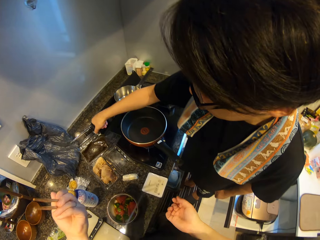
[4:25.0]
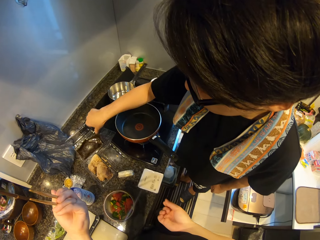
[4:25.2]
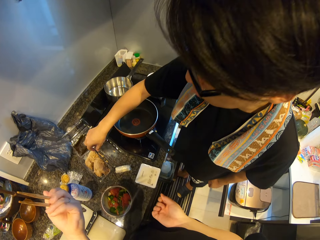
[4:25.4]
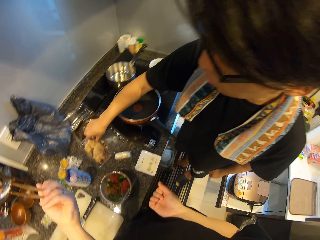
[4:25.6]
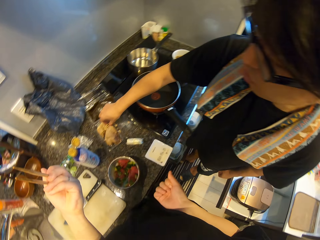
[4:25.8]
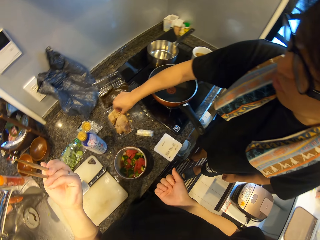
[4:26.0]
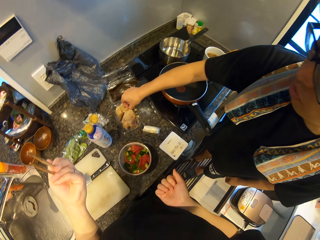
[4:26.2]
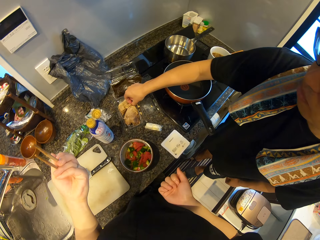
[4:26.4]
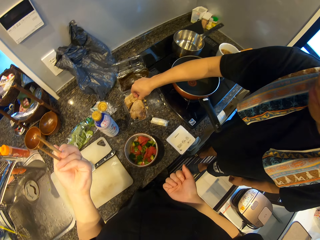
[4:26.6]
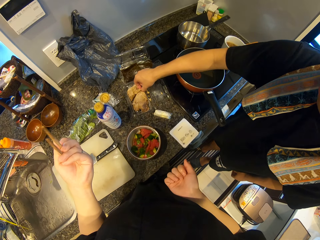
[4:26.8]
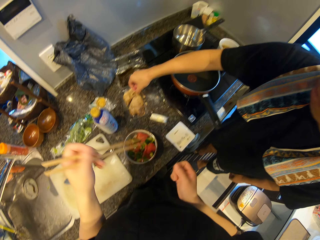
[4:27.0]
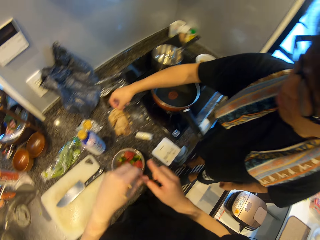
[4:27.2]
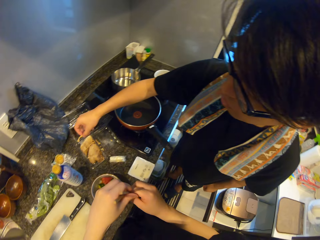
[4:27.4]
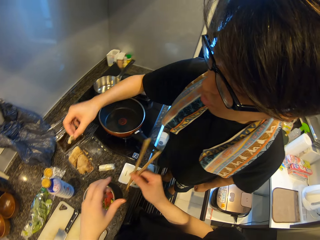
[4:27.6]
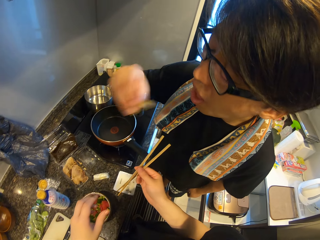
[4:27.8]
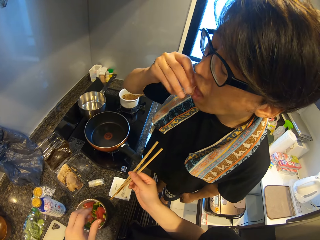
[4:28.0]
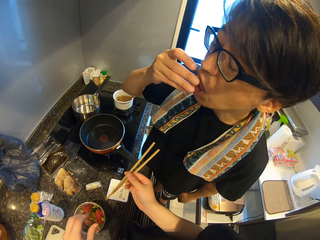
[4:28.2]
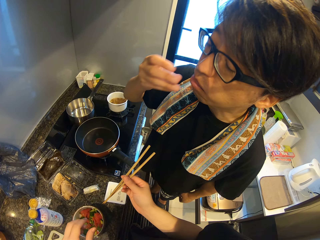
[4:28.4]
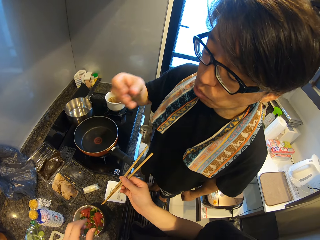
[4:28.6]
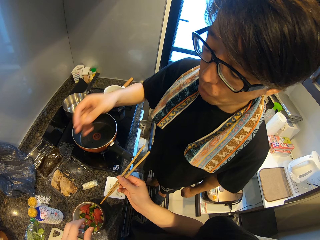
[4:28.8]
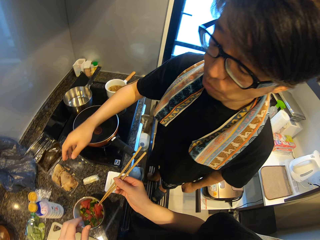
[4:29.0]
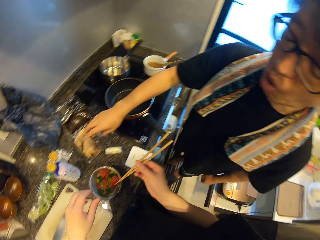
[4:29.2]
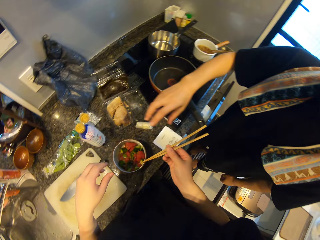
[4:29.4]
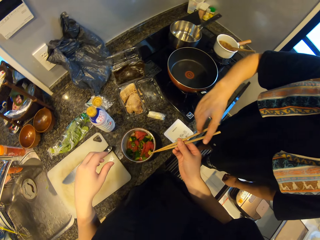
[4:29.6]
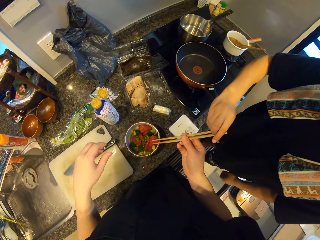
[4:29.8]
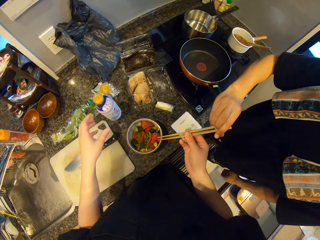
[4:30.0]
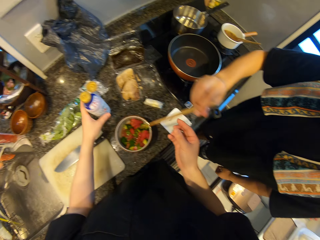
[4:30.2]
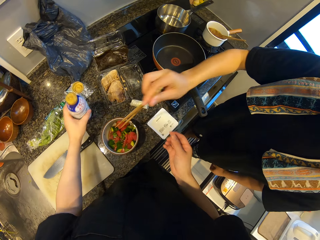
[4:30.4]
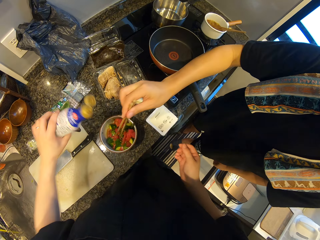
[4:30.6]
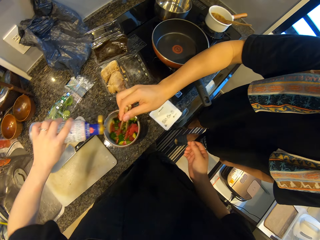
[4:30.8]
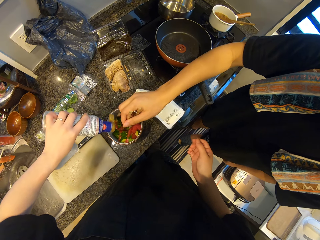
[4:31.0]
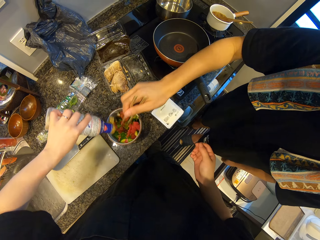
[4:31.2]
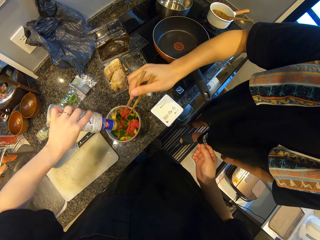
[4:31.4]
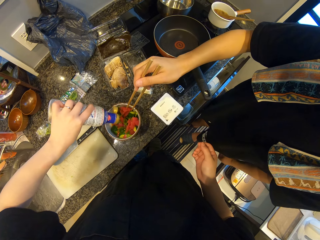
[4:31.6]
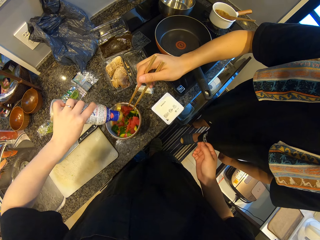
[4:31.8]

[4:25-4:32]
A man cuts a piece of bread from another pack. The camera wearer passes the chopsticks to his right hand. The man puts the piece of bread in his mouth and eats the food. The camera wearer gives the man the chopsticks. He picks the bottle of sauce from the counter with his left hand. The man stirs the contents of the other bowl with the chopsticks. The camera wearer pours the sauce into the other bowl.

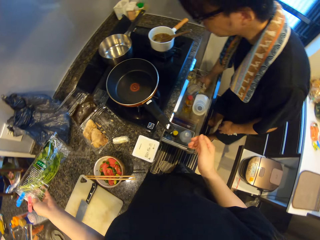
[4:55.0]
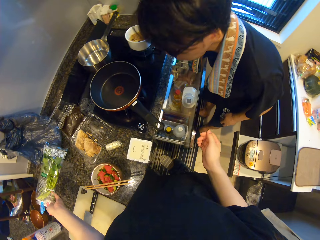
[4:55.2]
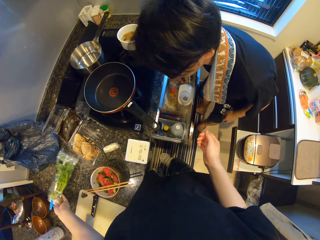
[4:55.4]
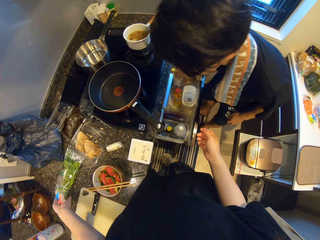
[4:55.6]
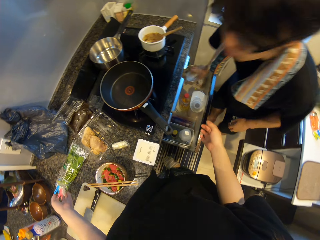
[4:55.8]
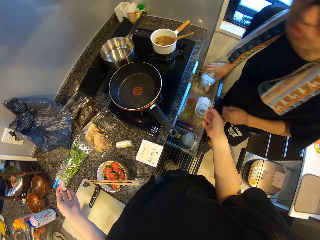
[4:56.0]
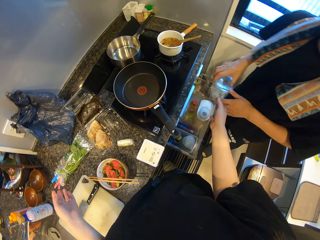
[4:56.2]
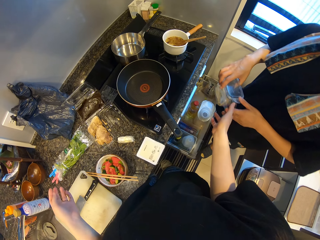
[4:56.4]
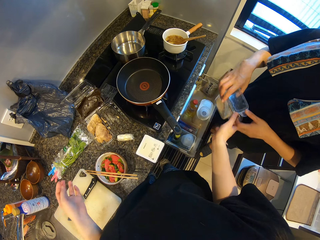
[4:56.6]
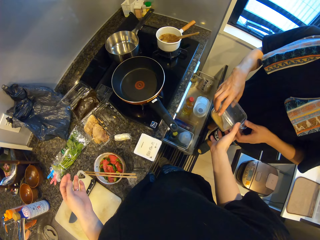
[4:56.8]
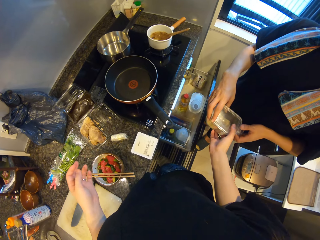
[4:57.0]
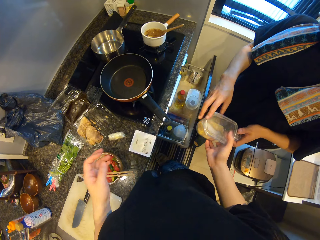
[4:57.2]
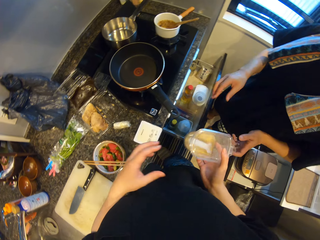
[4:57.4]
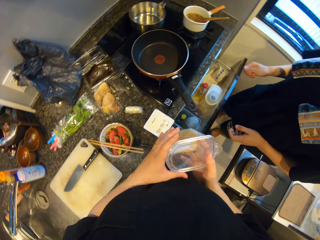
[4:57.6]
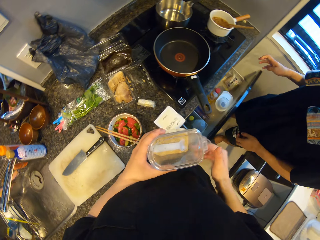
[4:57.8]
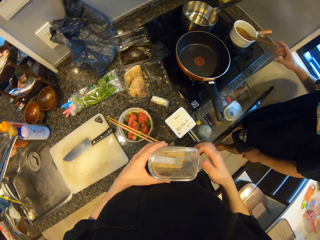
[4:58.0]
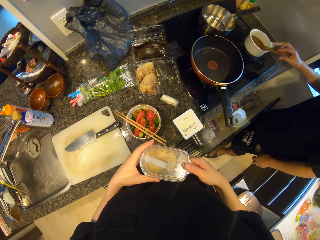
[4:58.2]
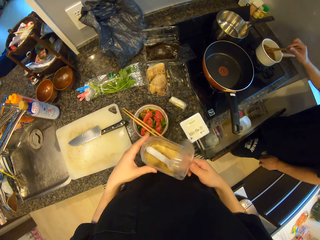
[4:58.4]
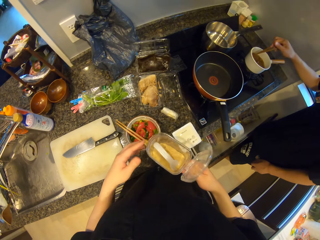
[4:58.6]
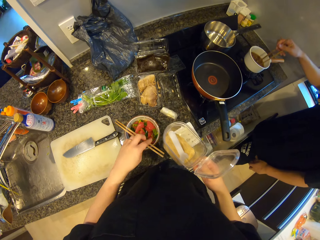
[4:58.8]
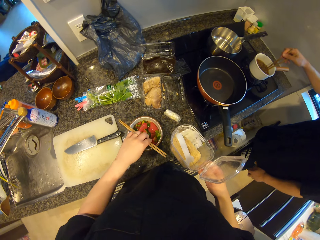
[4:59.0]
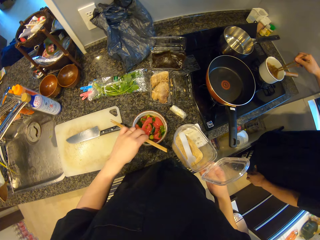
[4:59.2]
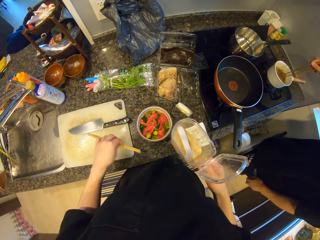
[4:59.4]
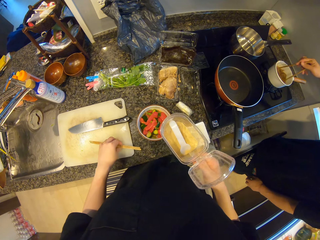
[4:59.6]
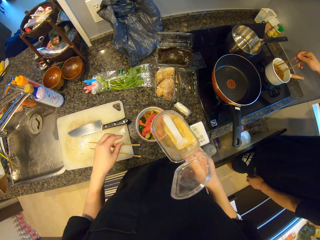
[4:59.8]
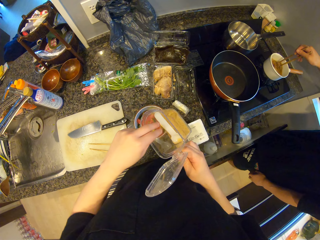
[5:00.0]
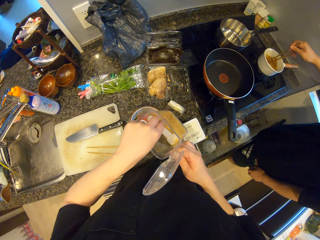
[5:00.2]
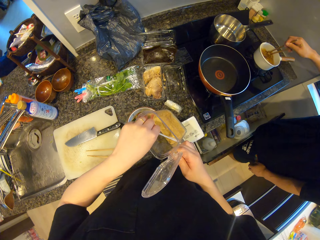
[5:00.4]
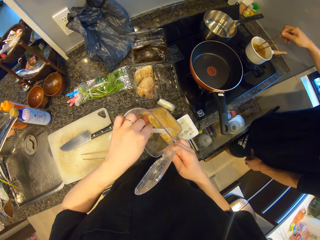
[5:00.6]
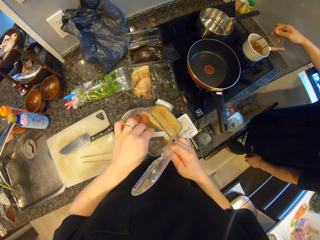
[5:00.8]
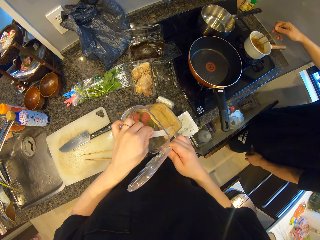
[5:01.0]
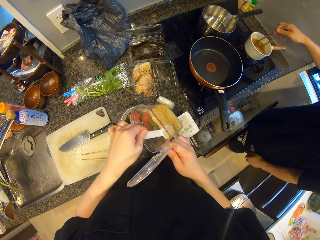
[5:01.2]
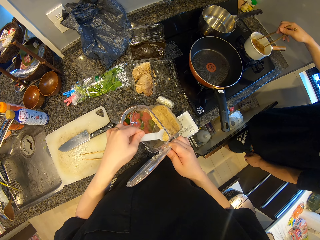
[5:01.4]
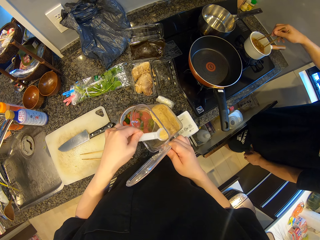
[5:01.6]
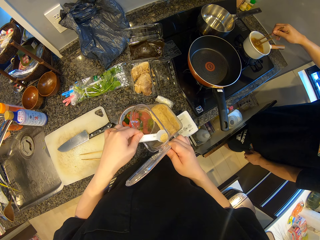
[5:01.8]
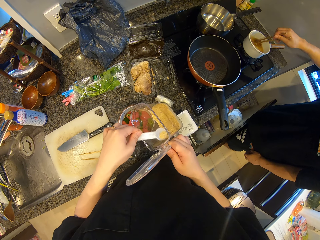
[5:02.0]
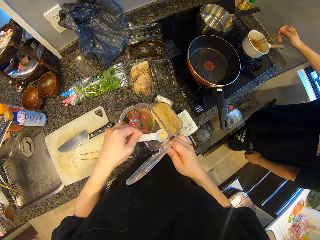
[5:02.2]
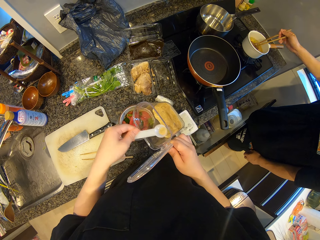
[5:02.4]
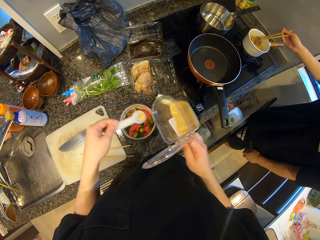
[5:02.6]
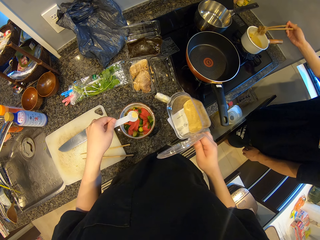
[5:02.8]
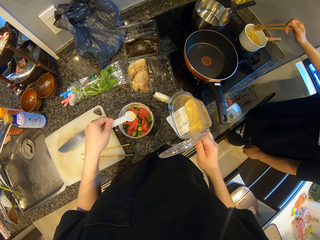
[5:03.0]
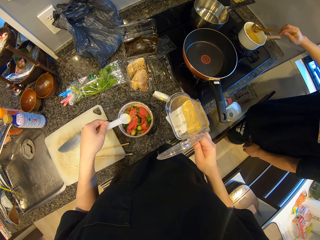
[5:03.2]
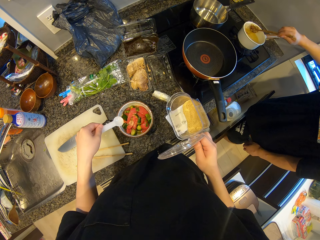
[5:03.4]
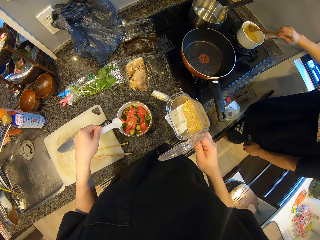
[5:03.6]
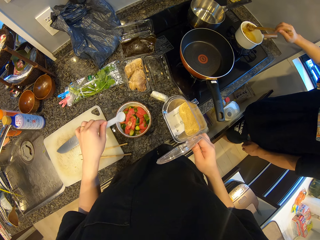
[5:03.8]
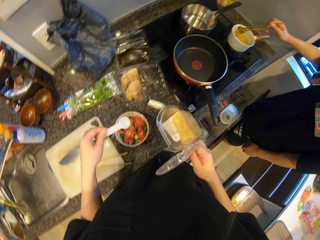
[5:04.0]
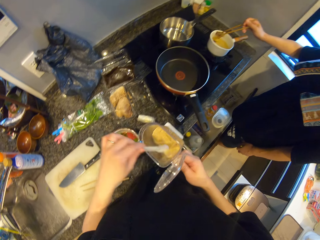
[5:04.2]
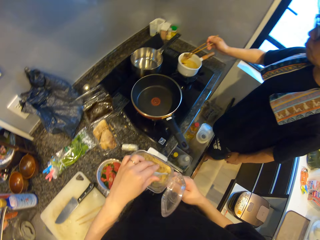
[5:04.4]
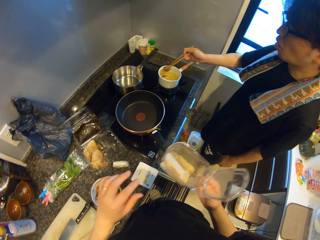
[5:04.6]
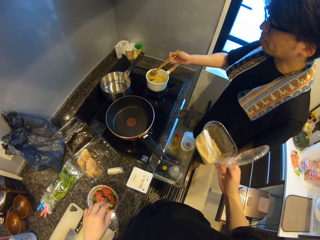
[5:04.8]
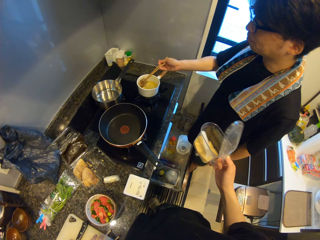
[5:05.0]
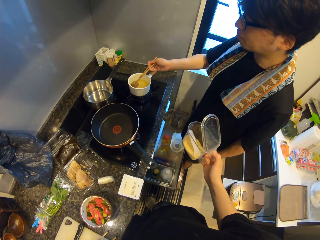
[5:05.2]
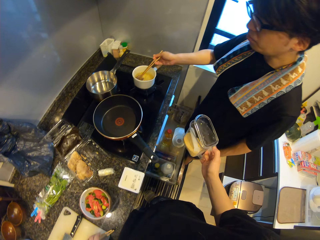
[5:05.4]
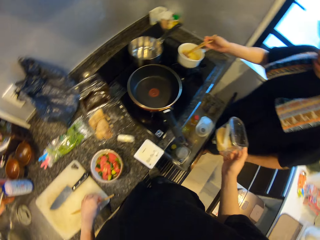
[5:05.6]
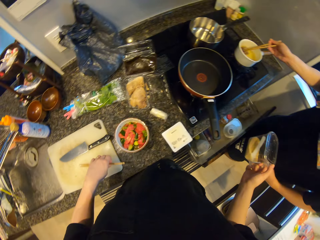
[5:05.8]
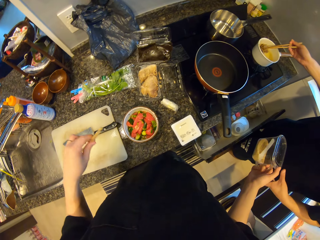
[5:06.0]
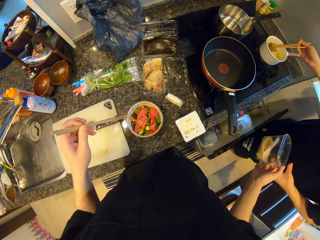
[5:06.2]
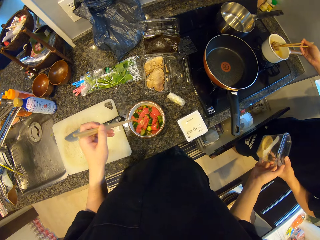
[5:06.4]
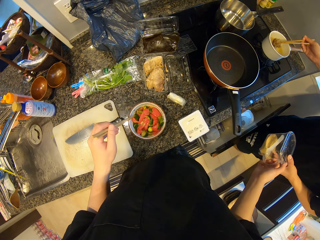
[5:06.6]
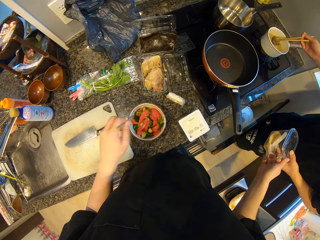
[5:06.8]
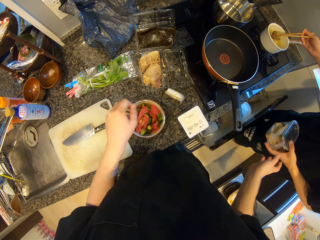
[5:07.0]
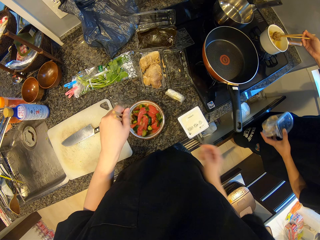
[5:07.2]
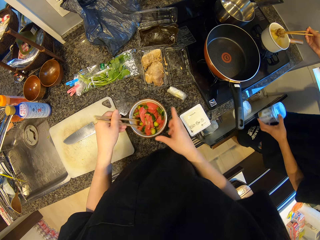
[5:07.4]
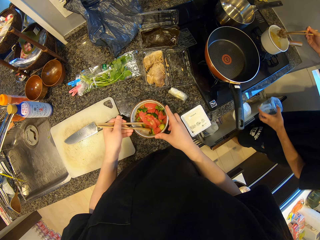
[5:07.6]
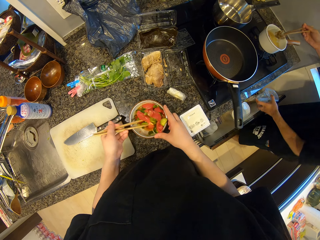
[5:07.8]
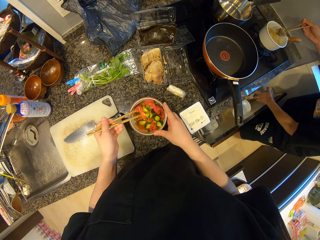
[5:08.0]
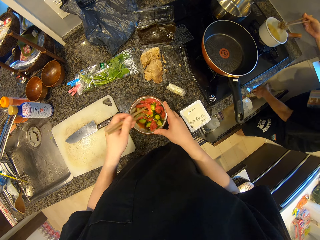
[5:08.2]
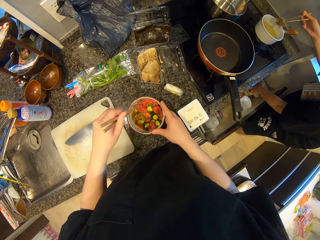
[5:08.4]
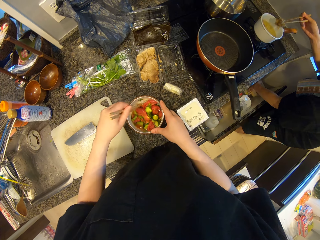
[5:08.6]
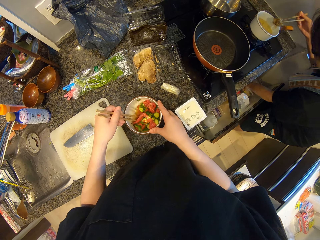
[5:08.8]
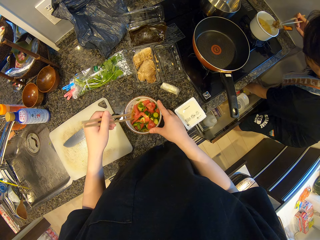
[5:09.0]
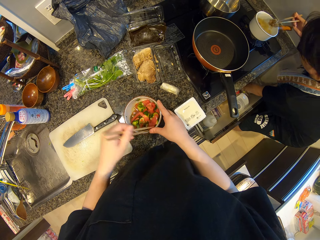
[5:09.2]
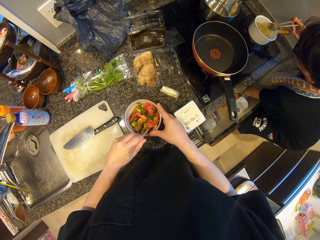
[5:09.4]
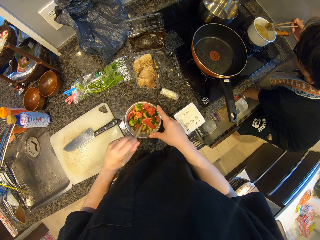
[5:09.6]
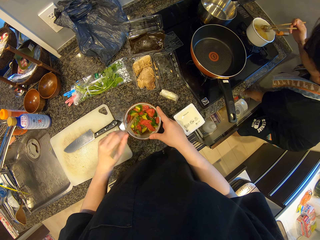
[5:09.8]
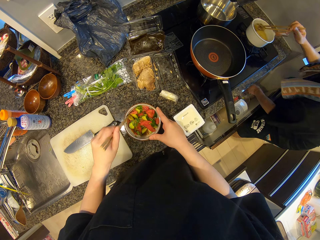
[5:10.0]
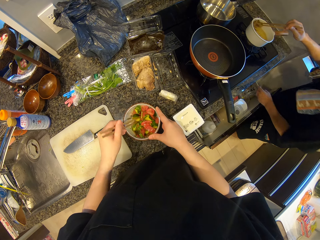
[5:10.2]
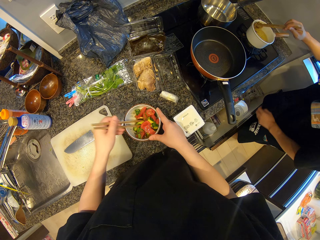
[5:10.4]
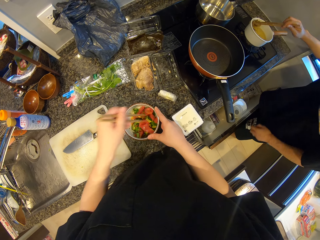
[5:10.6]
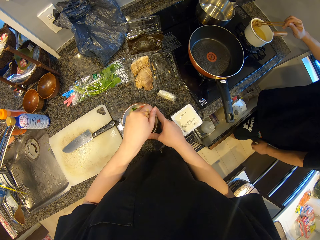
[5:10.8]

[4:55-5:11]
A man picks a container of spice or tin from the drawer with his right hand. The camera wearer places vegetables on a countertop. He collects the container of spice from the man. He holds the tin. He opens the container of spice. The man picks another set of chopsticks from a pot with his right hand and holds the chopsticks. The camera wearer picks the chopsticks from the bowl with his left hand. The man stirs the contents of the pot with the other chopsticks. The camera wearer drops the chopsticks on the chopping board. He picks a spoon from the container of spice with his left hand. He scoops out some spice from the container with the spoon. He pours the scooped spice into the bowl. The man lifts something with the chopsticks. The camera wearer scoops spices. He drops the spoon in the container. He closes the container. The man removes the content of the pot with the chopsticks. The camera wearer gives the man the container. He picks the chopsticks from the chopping board with his left hand. He turns the chopsticks. He stirs the content of the bowl with the chopsticks. He holds the bowl with his right hand. The man picks the tin and drops the container of spice in the drawer.
